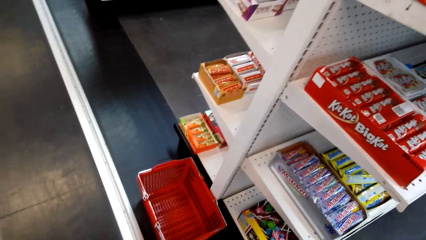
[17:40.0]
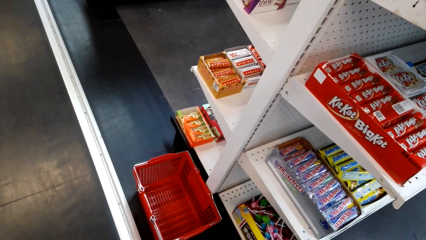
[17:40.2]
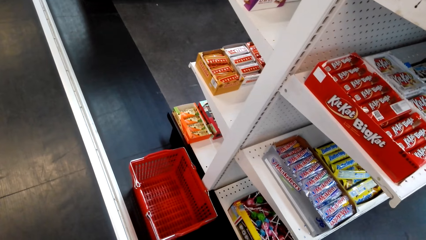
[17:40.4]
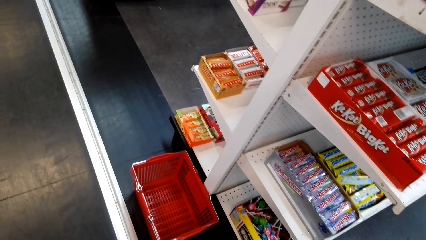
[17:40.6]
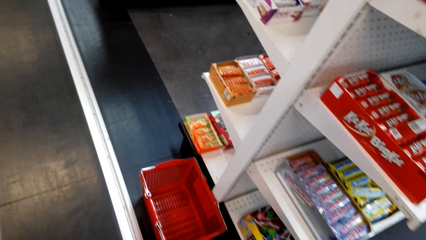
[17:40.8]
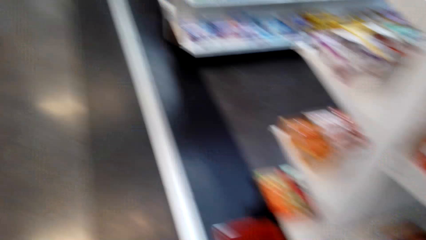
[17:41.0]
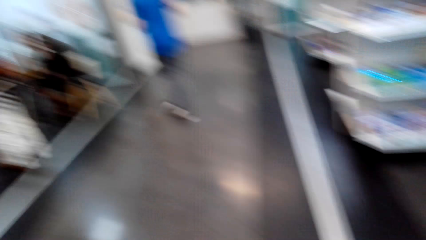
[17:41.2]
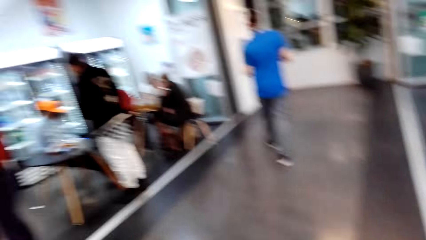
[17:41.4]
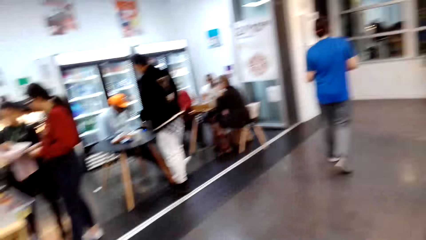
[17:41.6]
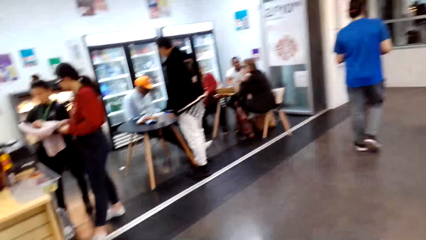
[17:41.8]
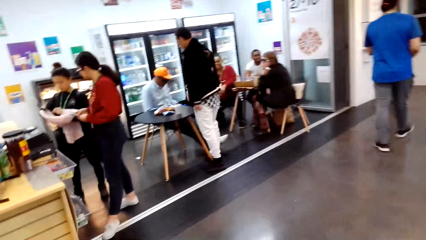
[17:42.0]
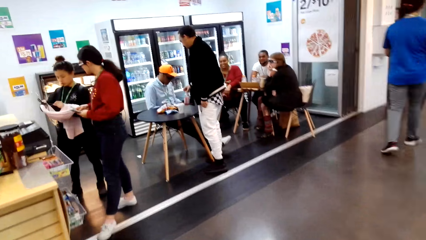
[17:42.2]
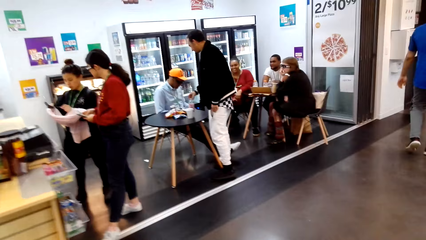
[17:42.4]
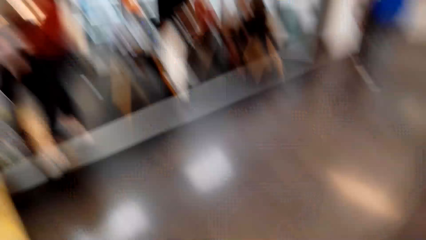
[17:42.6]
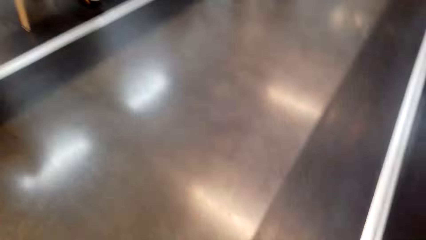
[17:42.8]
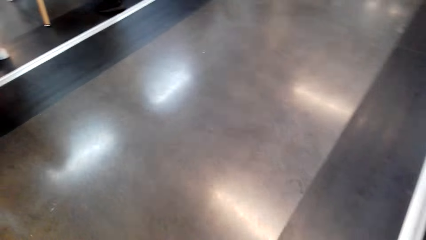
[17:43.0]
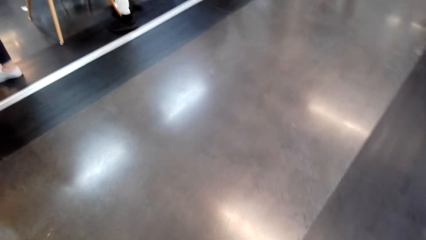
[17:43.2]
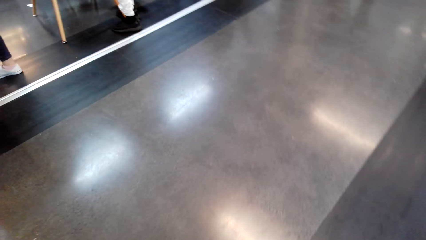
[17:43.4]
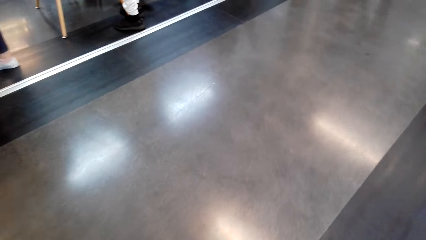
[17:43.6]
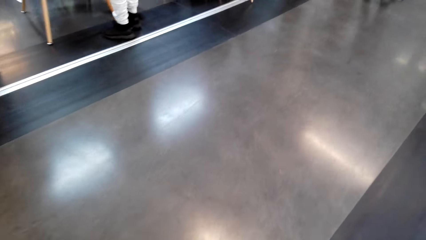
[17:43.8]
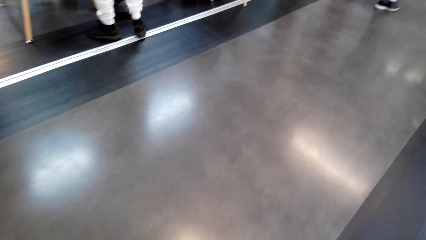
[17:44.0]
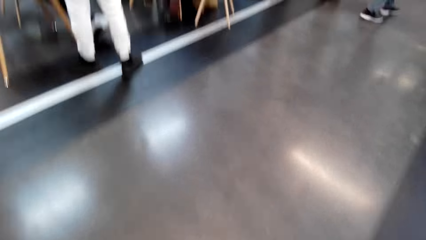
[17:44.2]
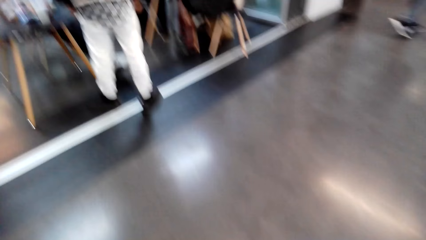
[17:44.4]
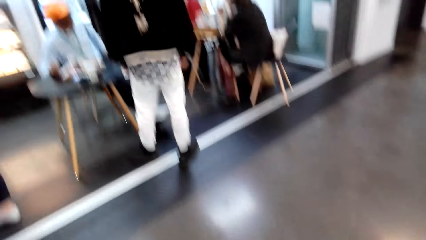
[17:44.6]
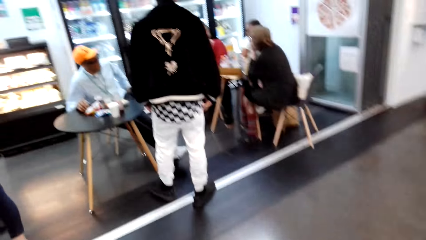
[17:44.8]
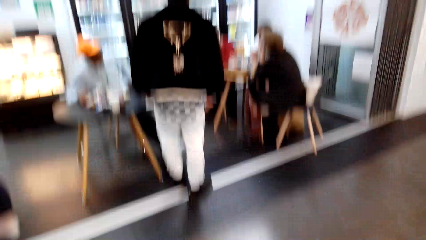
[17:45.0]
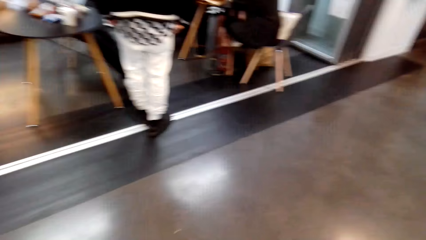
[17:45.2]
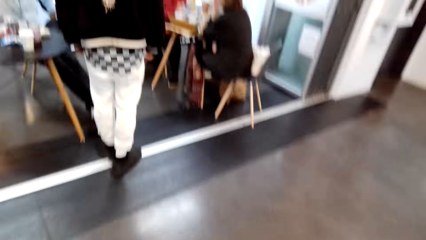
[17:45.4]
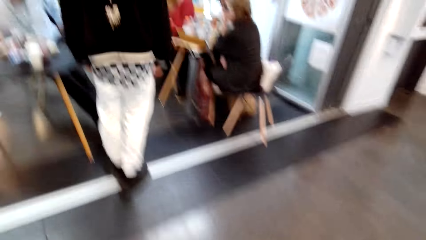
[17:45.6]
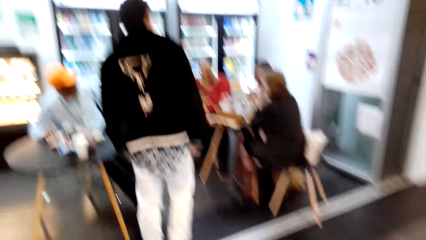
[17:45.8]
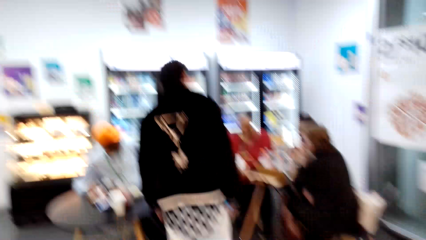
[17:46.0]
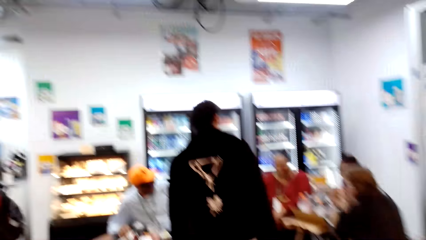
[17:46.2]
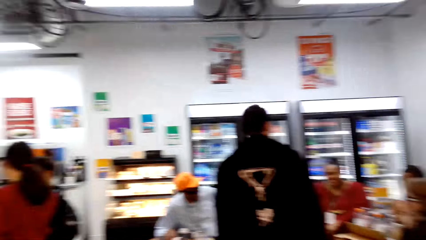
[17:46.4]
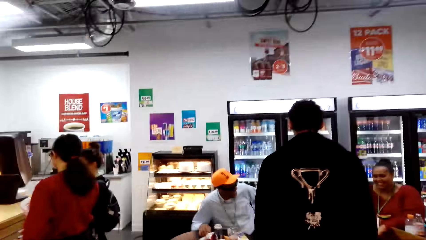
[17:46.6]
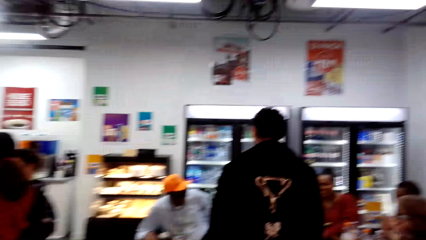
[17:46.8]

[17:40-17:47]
The camera wearer looks around the supermarket.

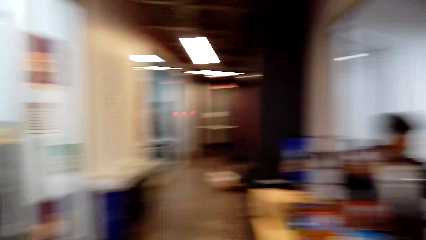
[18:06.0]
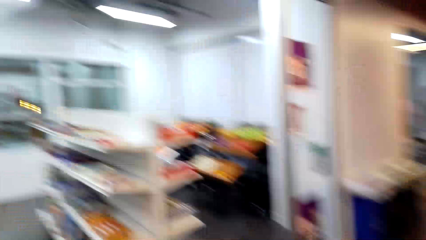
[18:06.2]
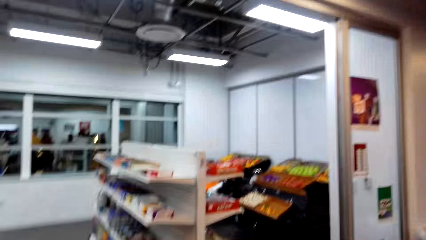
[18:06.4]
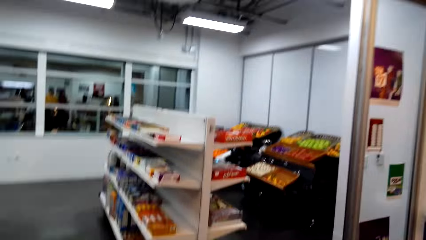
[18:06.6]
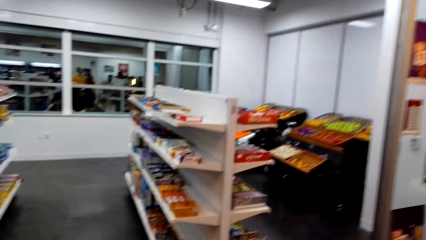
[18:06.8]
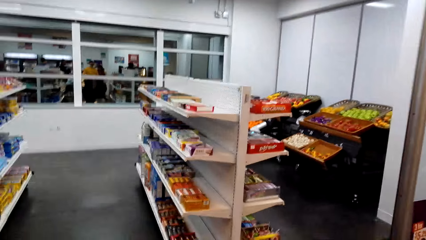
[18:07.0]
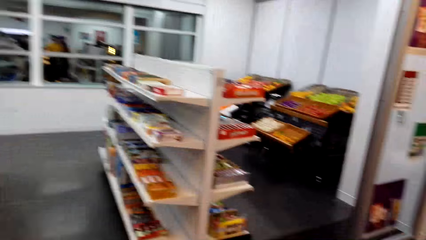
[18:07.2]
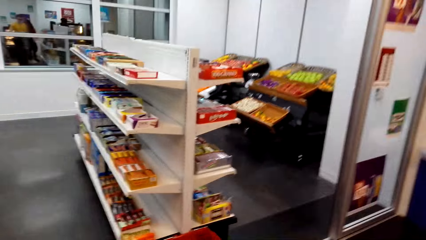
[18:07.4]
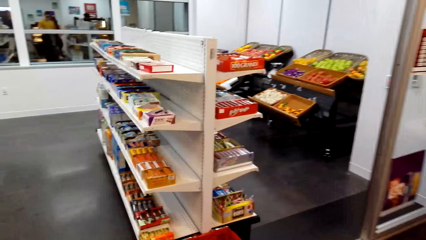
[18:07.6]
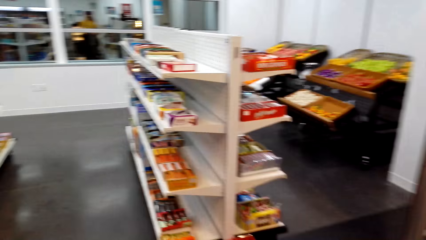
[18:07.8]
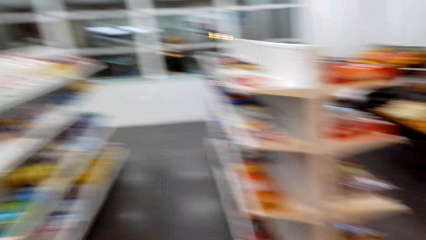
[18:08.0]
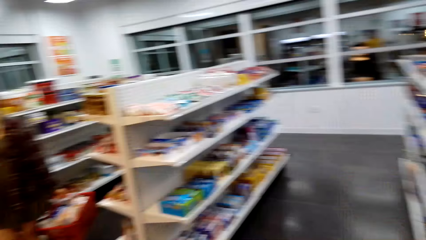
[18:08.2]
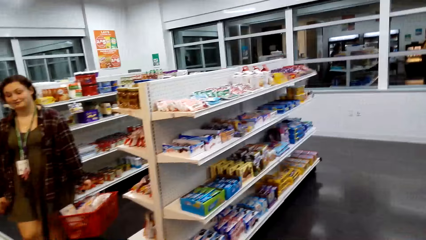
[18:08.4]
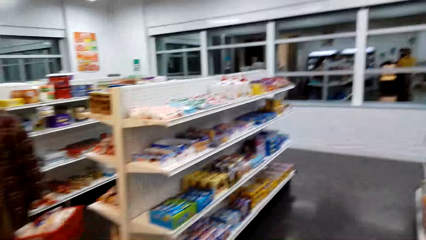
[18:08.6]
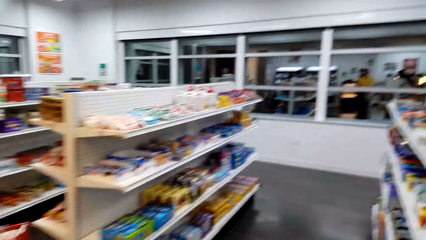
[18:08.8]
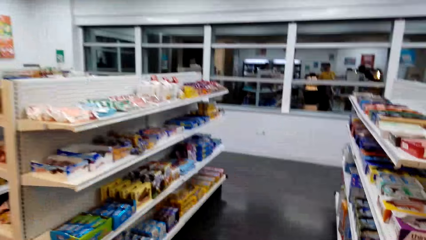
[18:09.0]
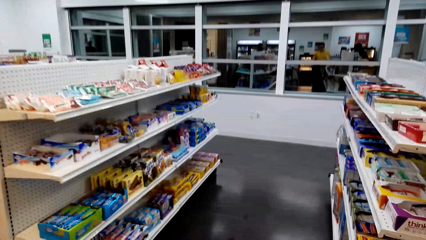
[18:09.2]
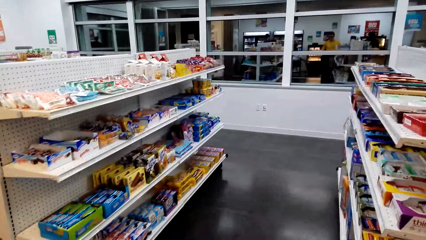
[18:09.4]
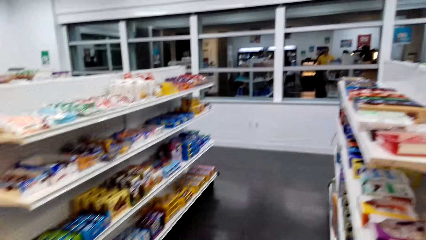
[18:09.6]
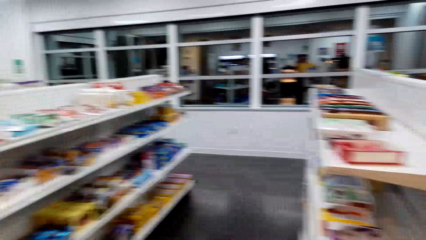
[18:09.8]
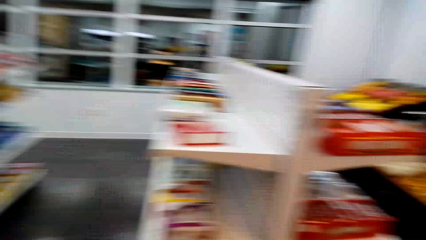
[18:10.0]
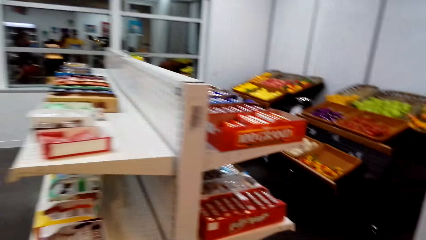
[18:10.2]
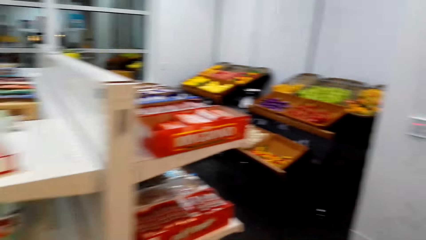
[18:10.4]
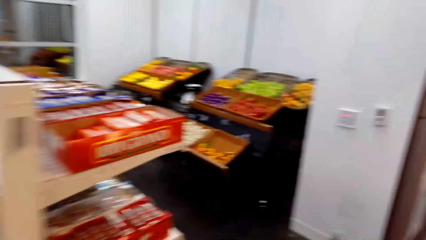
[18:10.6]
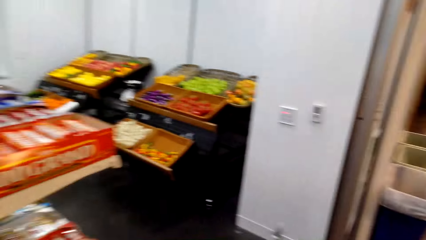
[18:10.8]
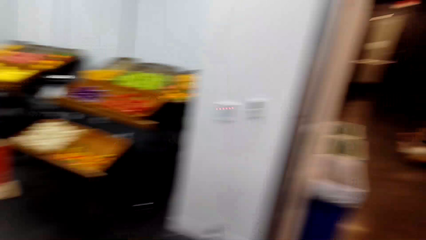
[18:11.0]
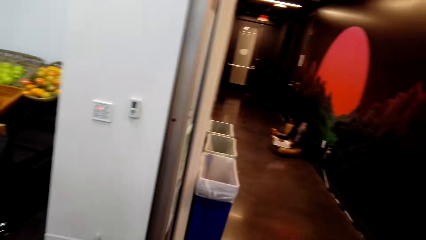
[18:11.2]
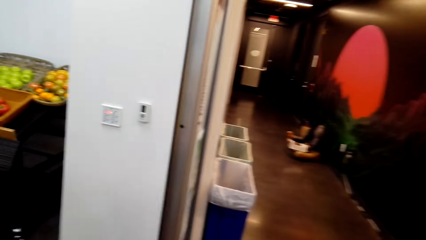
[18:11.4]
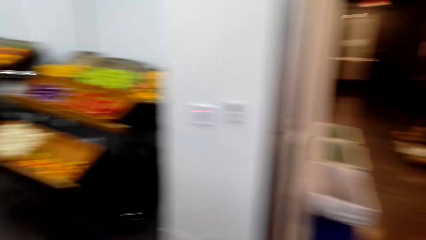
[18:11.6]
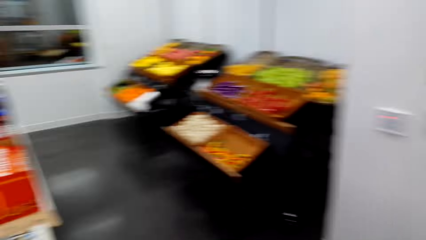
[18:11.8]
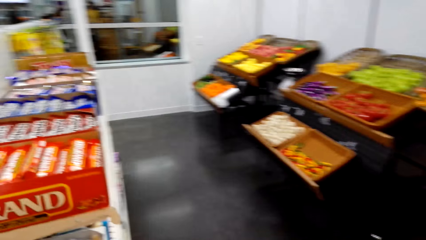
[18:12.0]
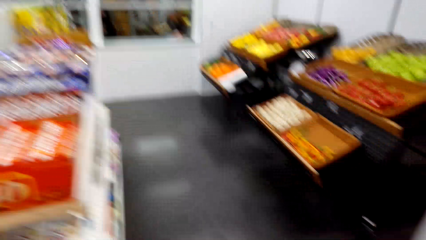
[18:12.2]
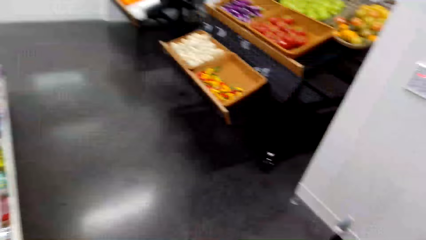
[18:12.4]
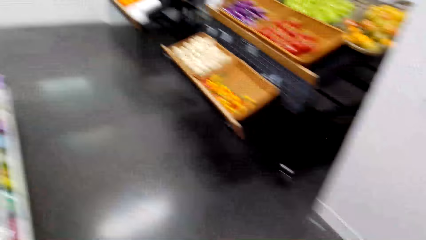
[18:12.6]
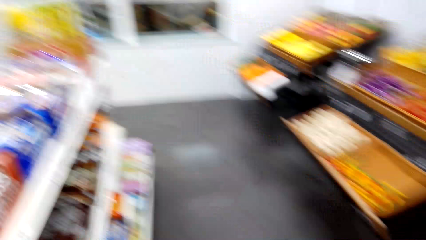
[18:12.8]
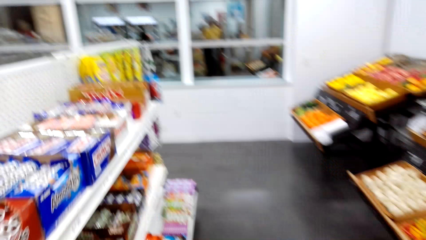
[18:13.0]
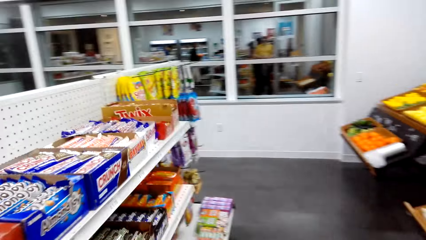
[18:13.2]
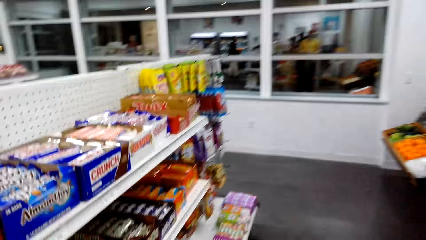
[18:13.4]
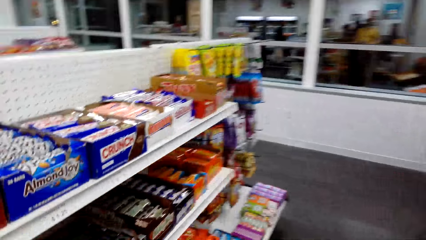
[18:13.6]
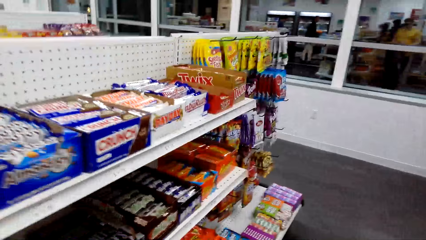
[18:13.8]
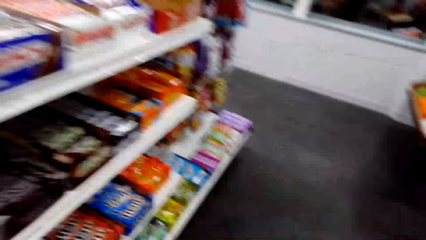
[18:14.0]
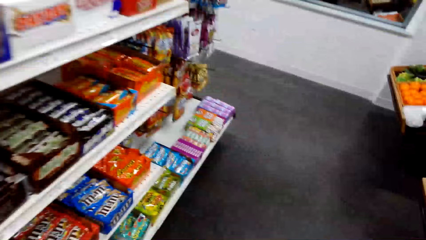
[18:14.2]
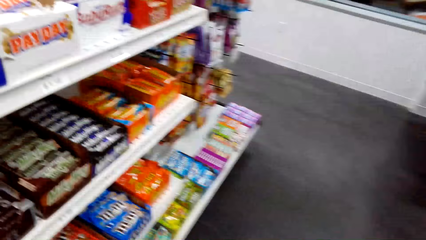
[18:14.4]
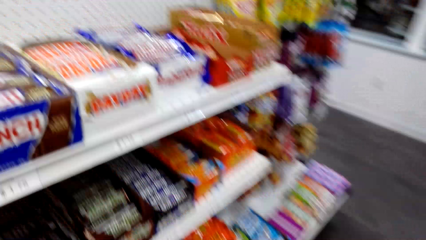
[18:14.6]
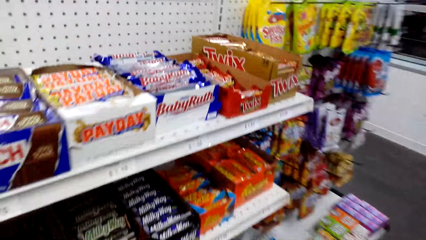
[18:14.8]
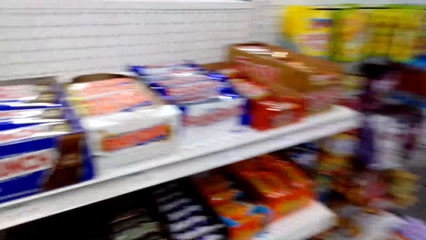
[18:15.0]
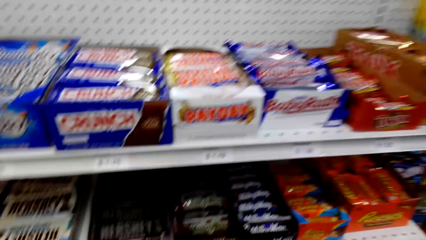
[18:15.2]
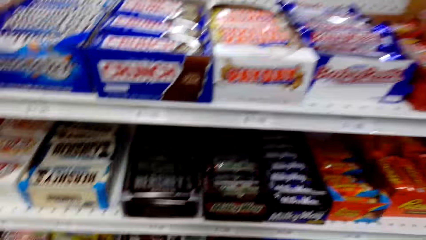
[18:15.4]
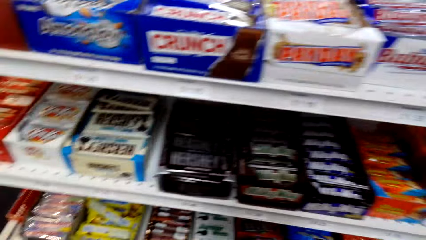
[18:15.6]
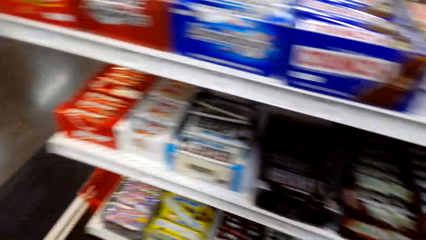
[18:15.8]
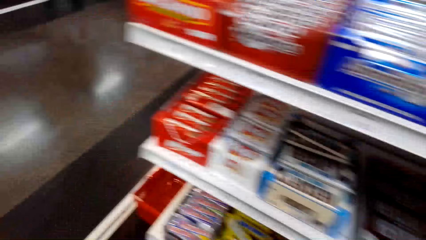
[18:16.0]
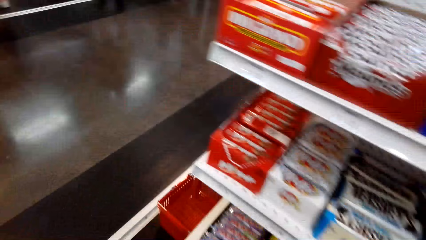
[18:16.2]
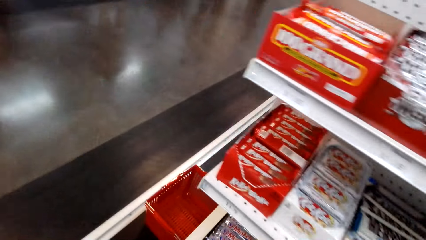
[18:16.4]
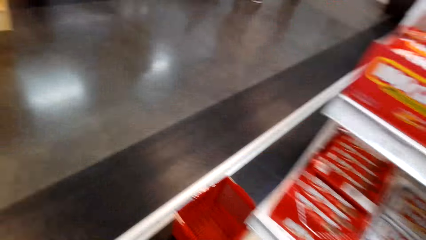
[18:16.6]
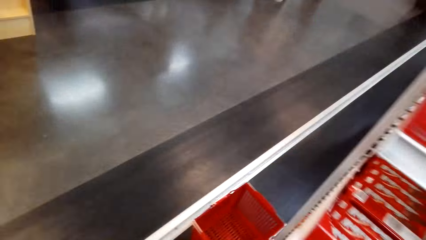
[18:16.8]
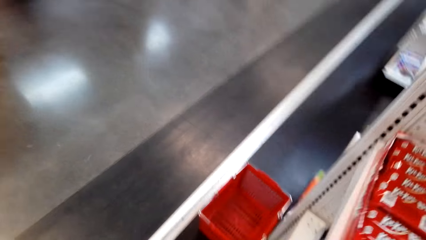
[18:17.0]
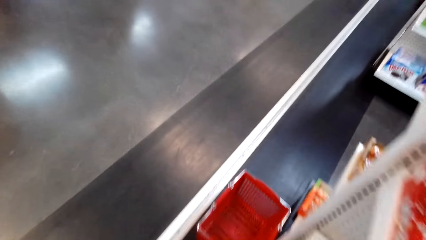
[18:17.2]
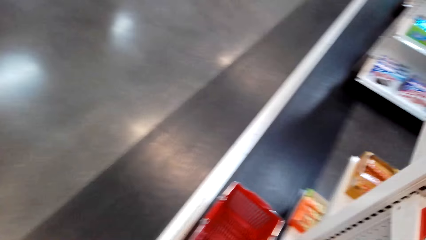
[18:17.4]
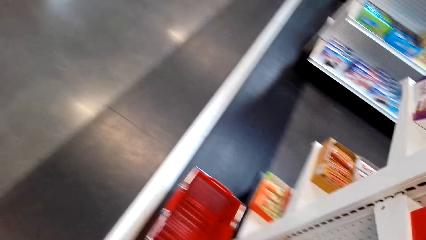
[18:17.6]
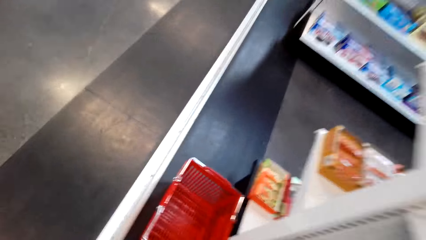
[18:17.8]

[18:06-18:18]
The camera wearer walks forward. They look around a shelf.
